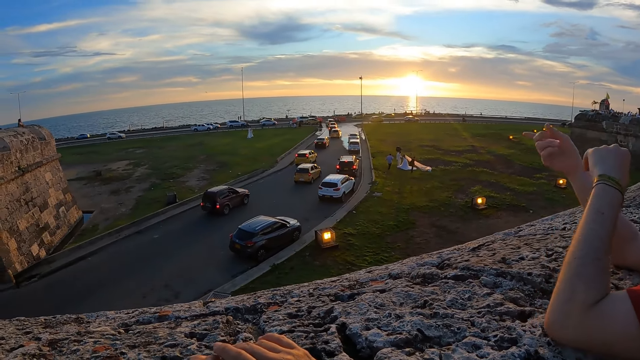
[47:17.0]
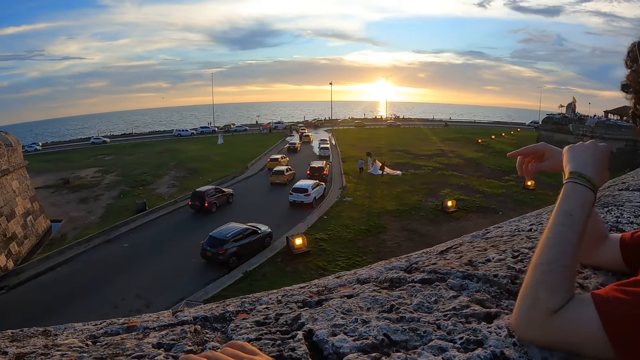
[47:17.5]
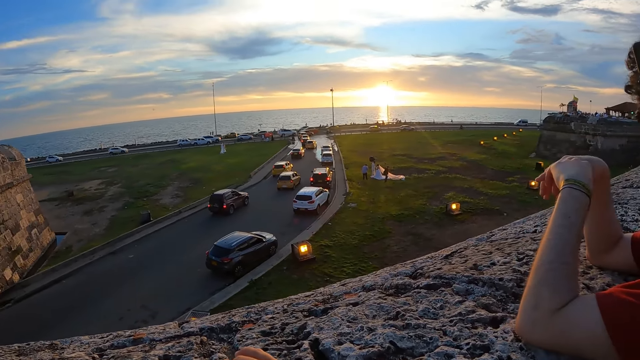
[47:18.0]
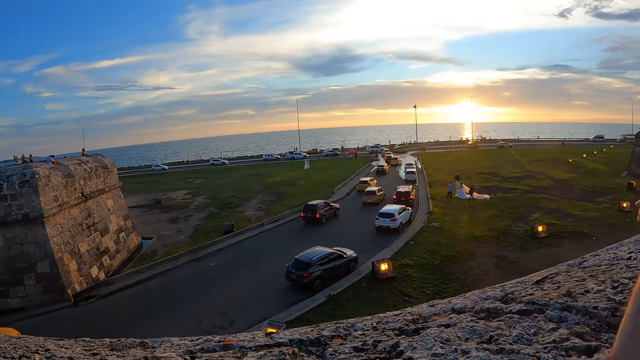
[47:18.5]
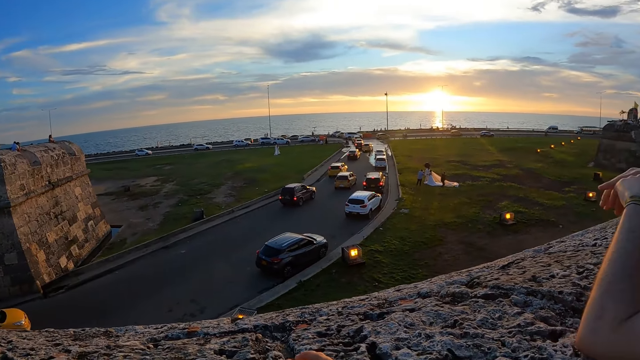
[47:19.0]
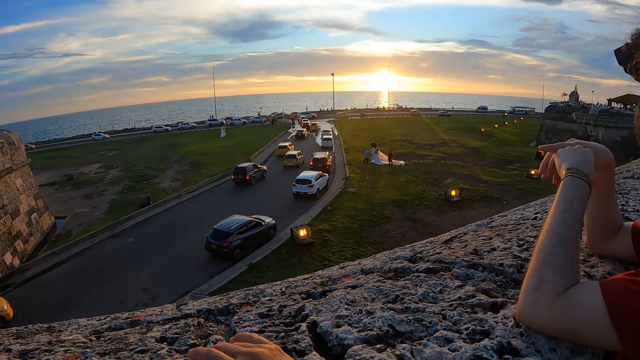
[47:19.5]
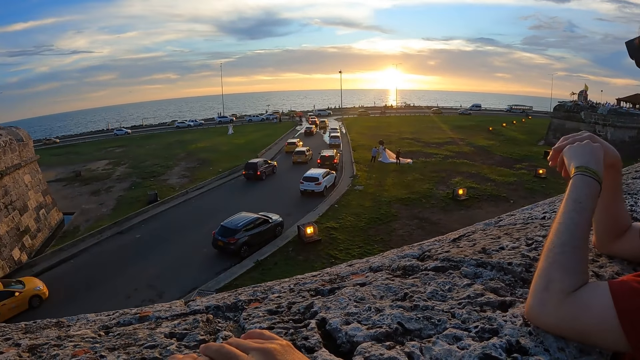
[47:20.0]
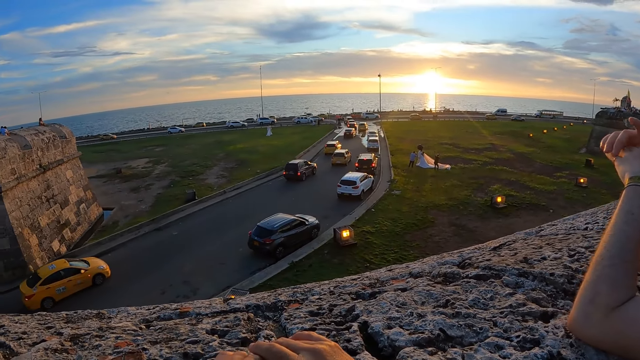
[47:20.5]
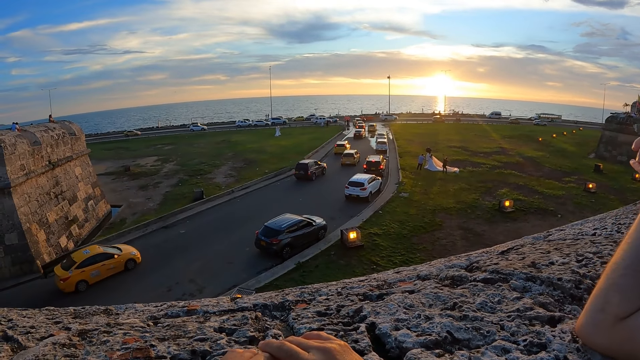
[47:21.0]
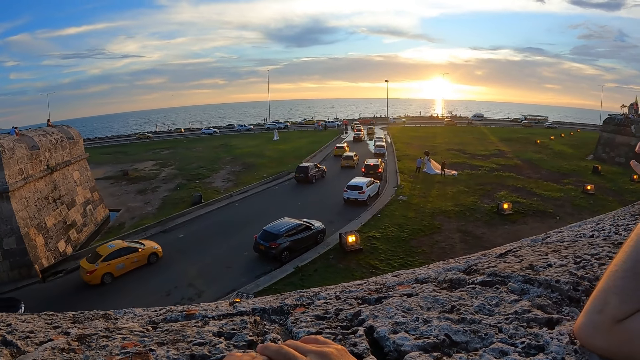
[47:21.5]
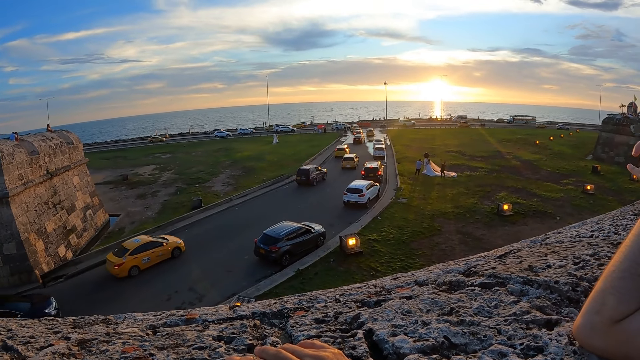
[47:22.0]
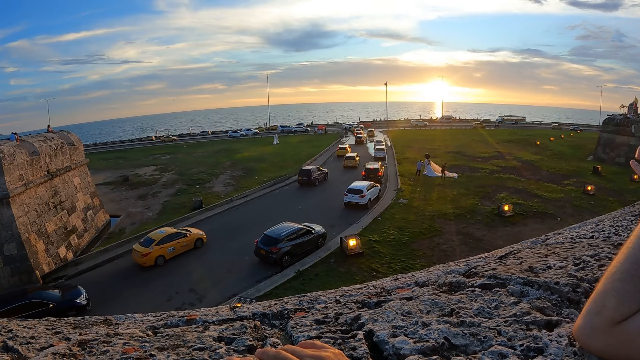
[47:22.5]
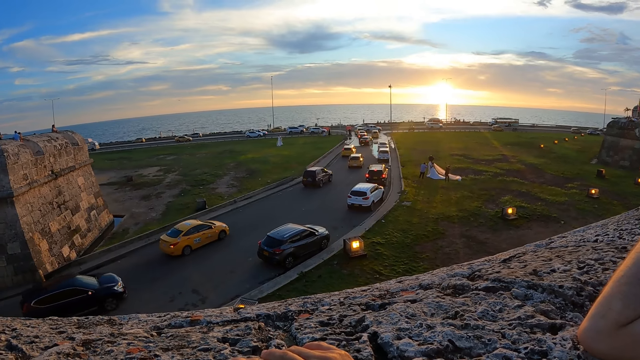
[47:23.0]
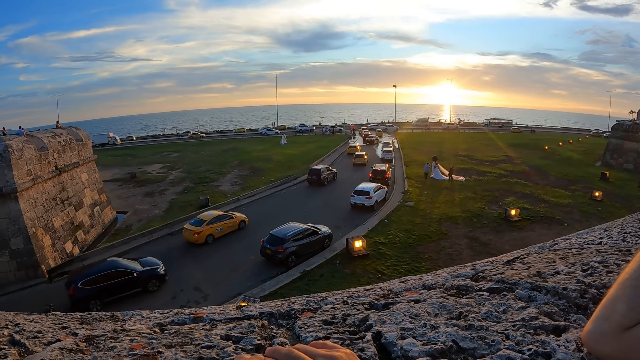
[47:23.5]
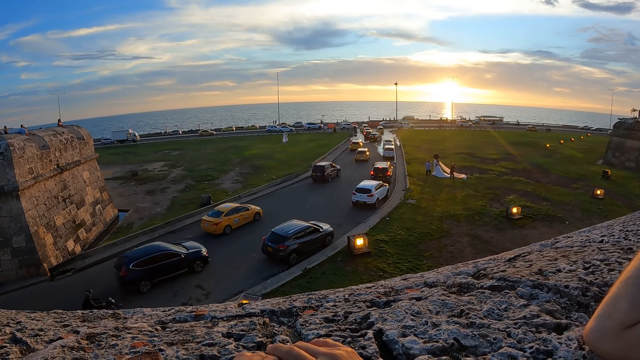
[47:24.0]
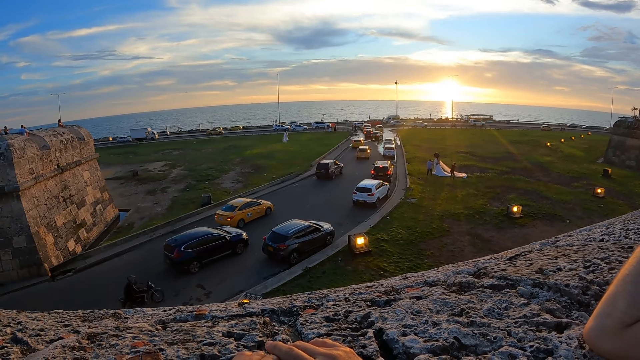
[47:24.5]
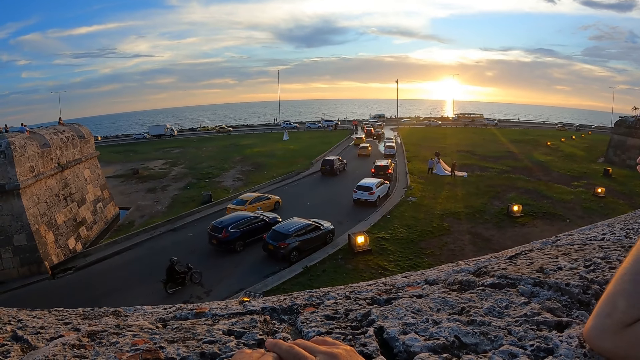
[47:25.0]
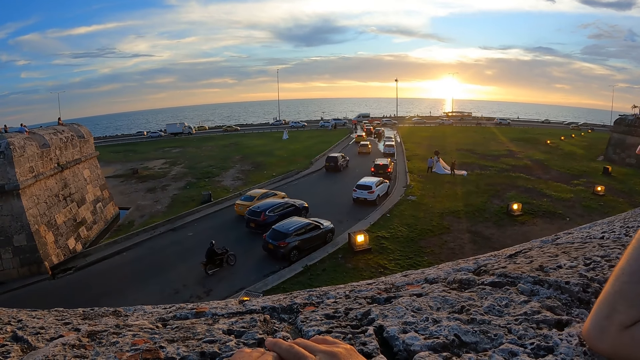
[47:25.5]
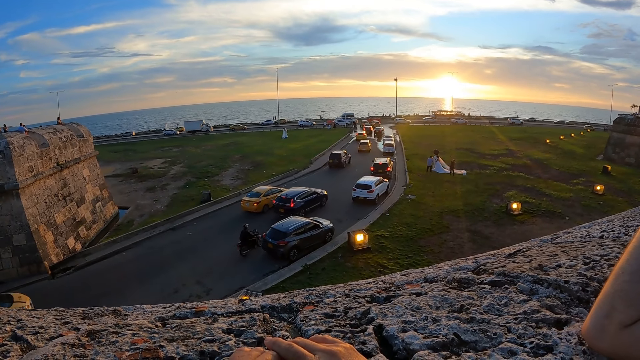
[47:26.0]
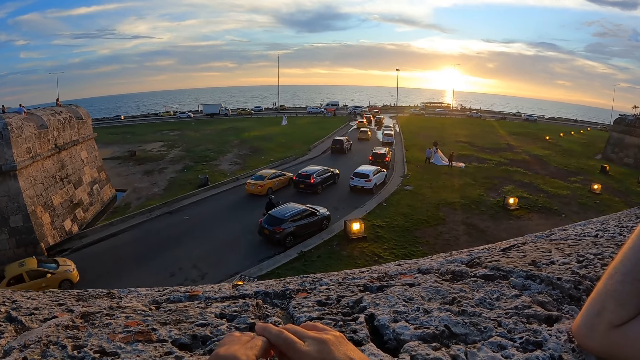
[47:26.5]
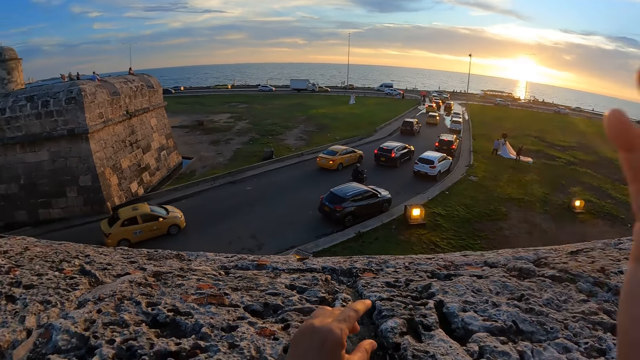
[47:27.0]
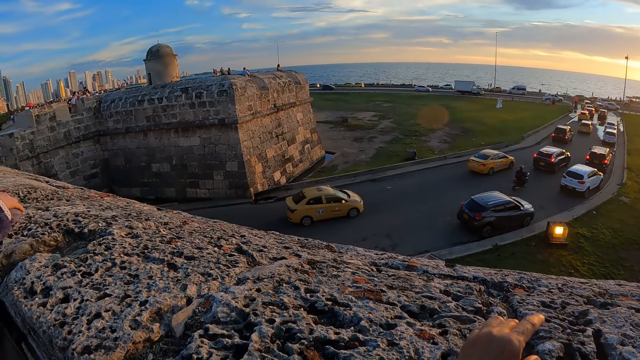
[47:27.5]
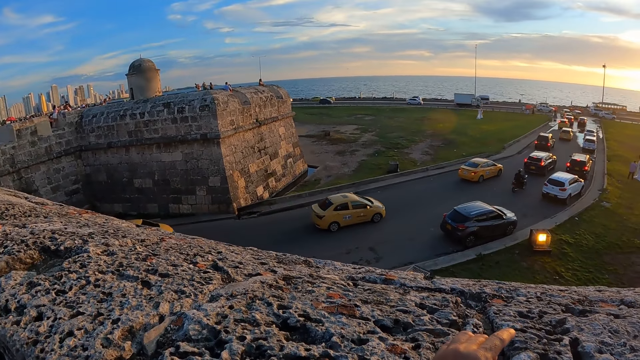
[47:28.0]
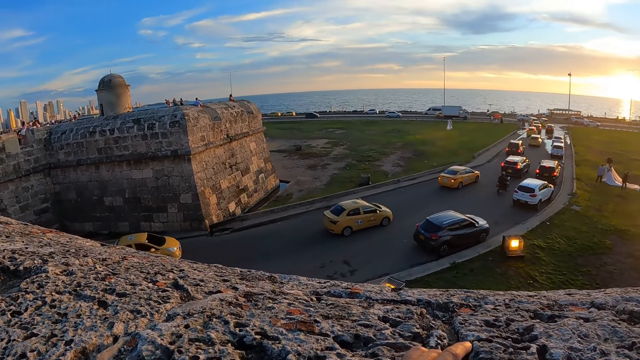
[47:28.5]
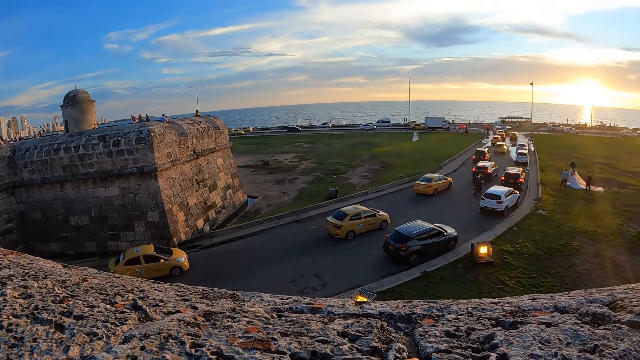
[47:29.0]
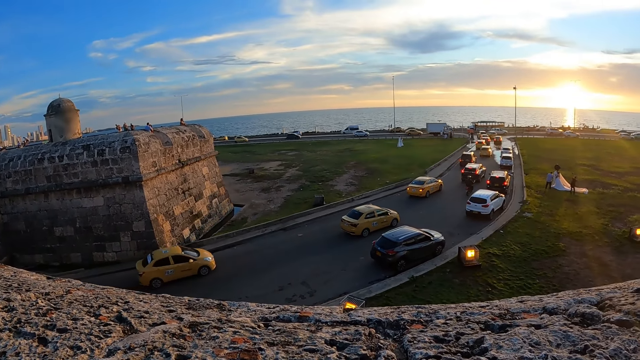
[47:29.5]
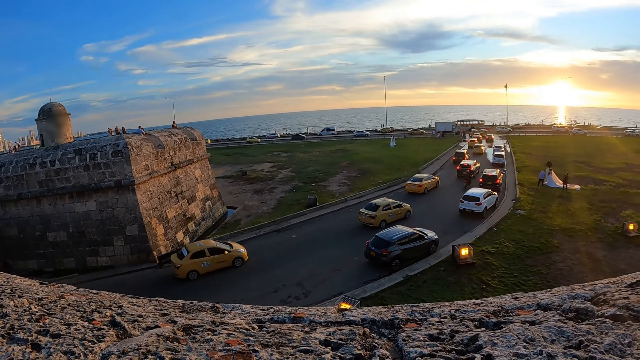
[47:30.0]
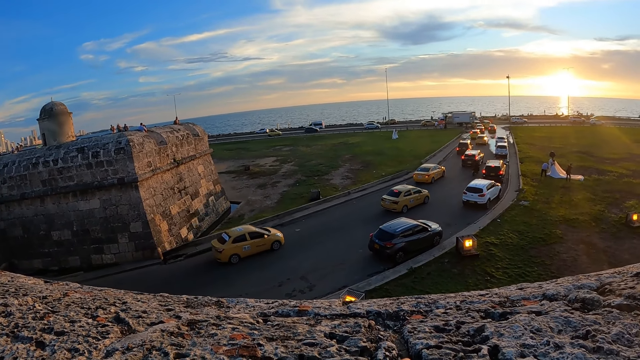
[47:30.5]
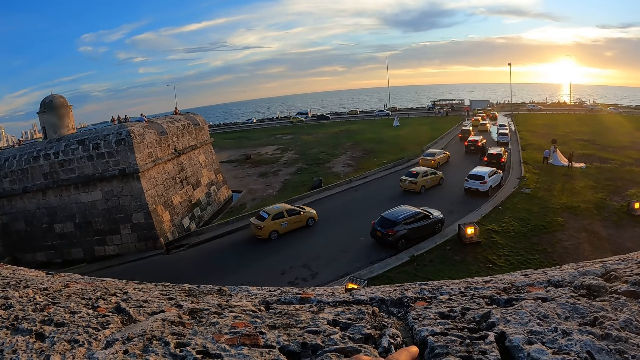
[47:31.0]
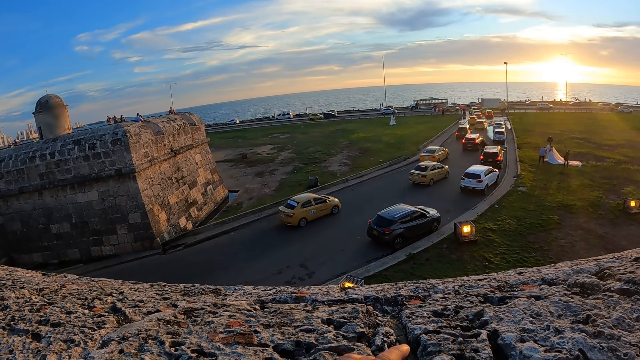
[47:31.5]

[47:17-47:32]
The camera wearer looks around. They adjust the camera on their head with their right hand. They raise the hand. They look around.

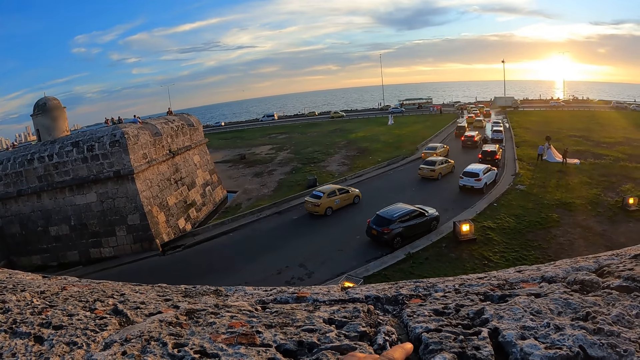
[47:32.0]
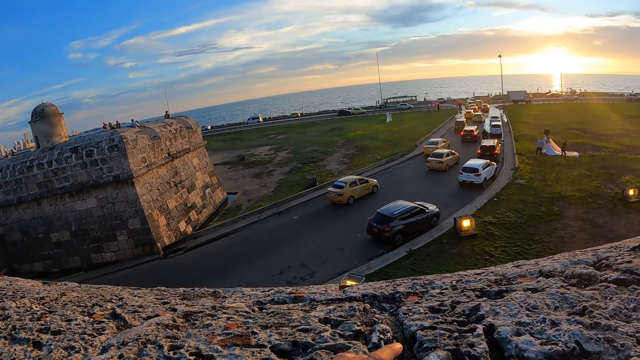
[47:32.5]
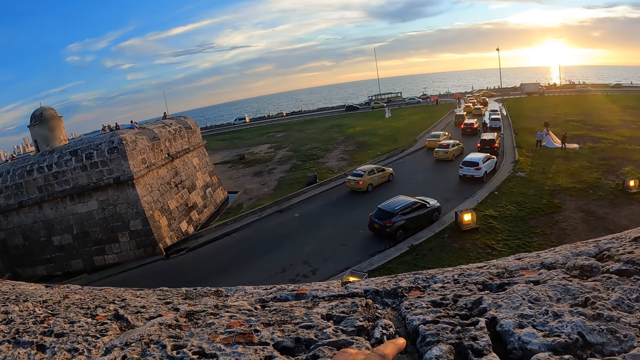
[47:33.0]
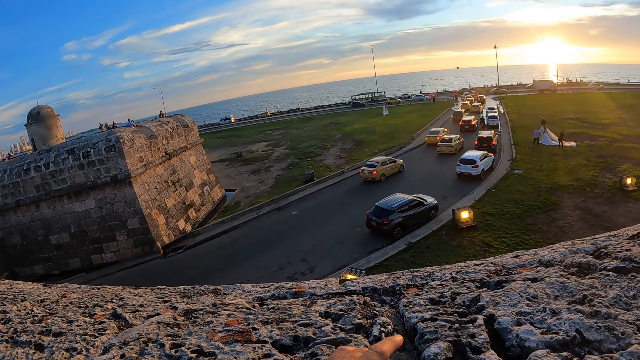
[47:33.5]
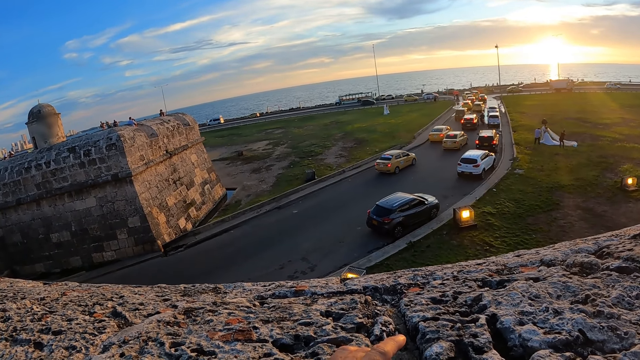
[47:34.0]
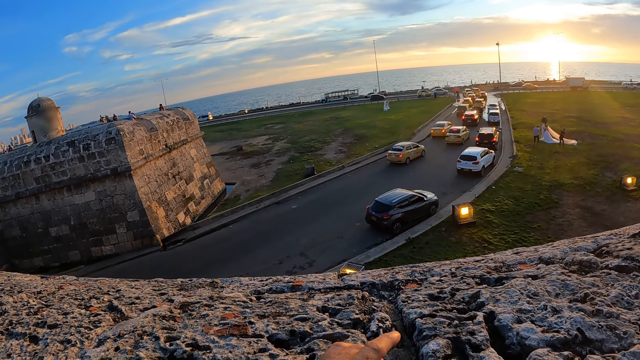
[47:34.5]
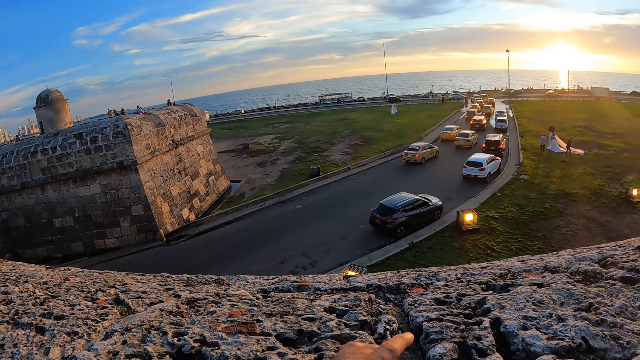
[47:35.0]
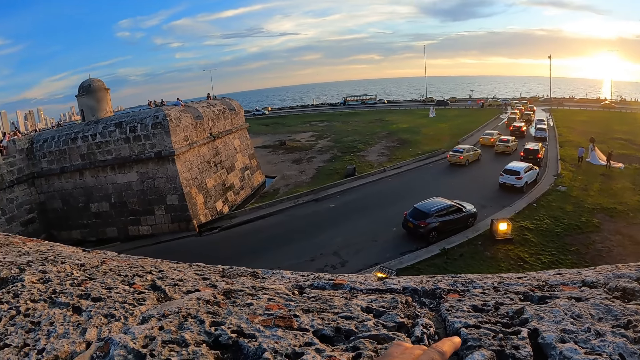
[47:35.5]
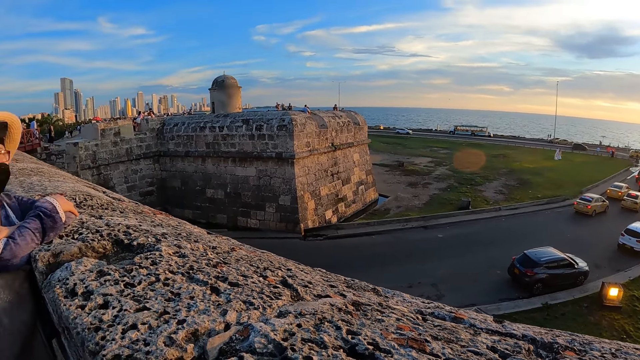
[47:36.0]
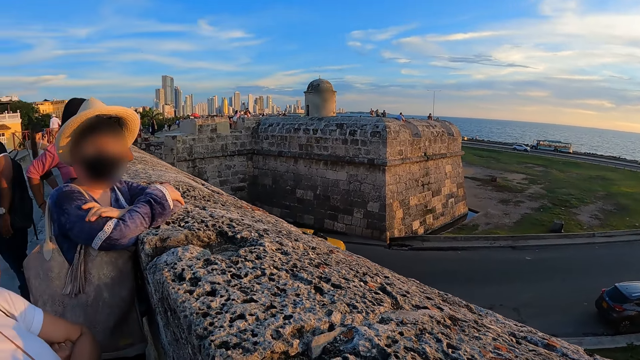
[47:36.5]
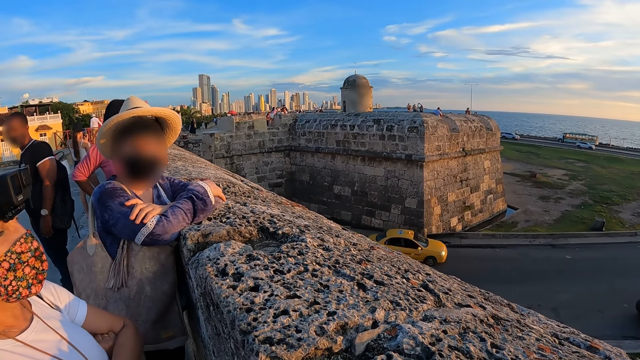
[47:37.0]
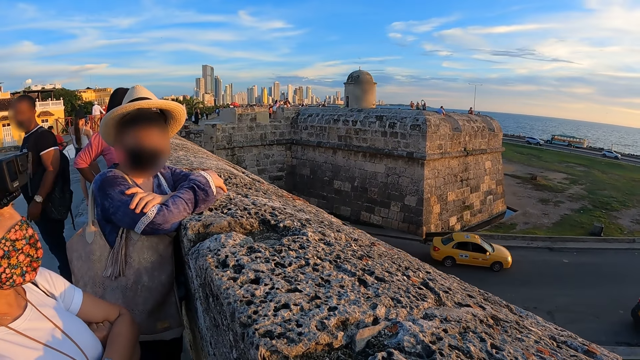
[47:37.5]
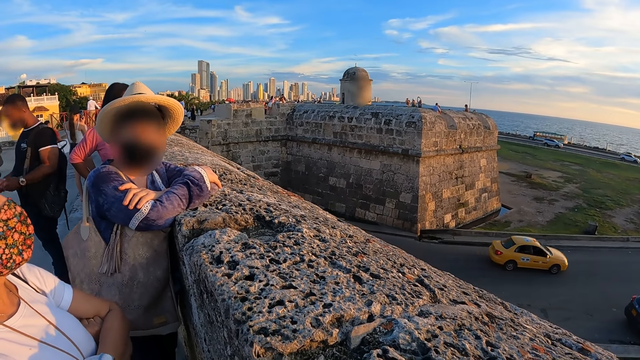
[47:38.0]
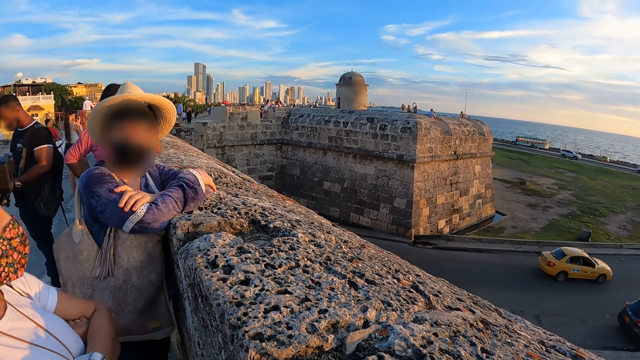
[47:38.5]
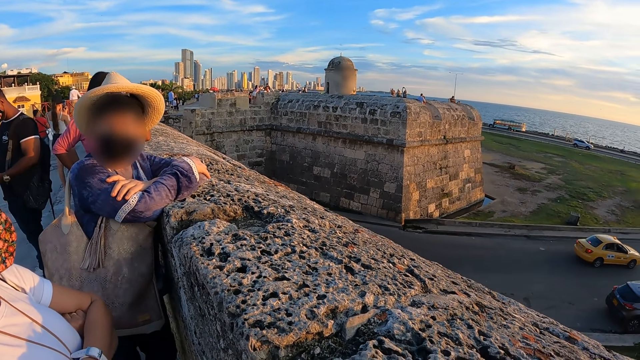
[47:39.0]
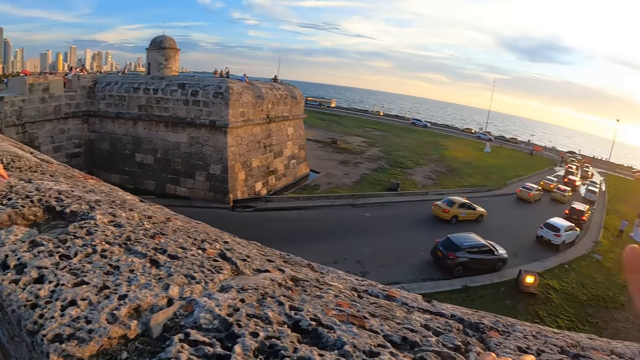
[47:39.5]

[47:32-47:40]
A woman interacts with another woman.
